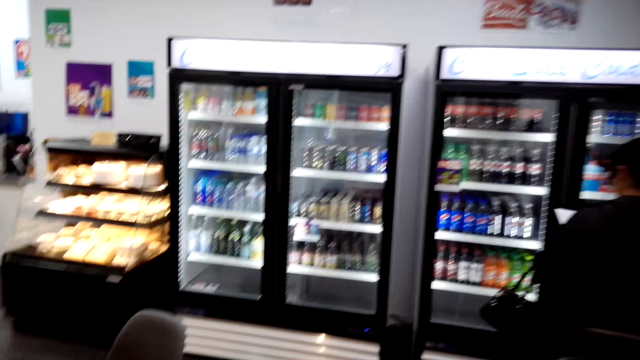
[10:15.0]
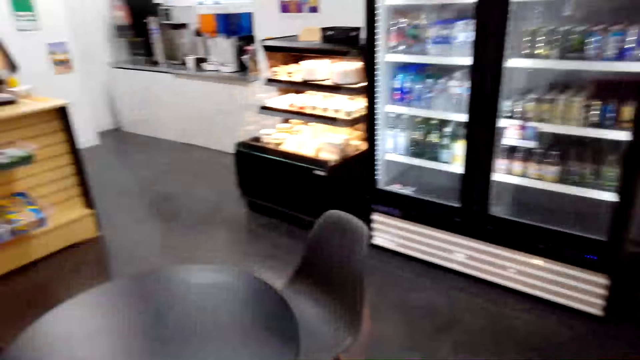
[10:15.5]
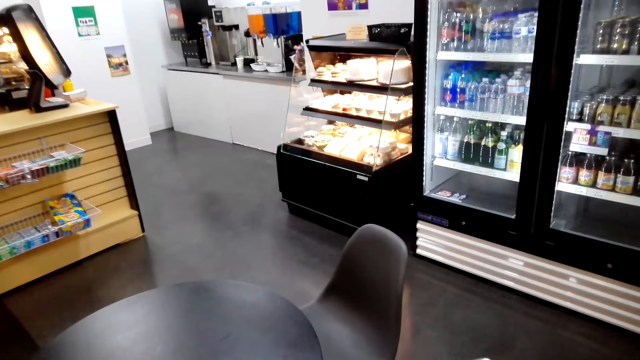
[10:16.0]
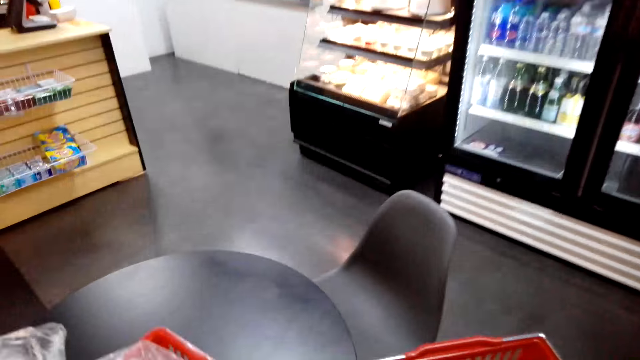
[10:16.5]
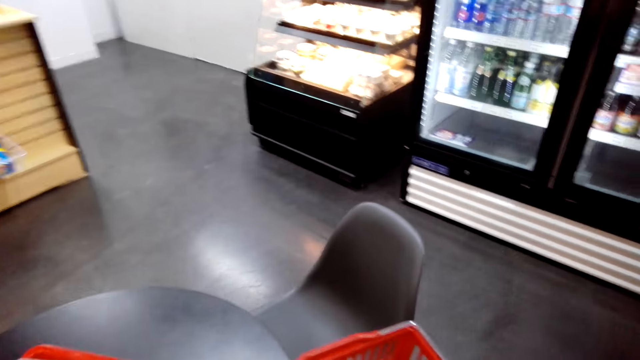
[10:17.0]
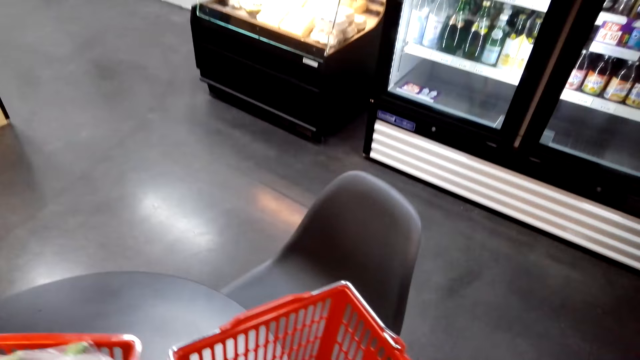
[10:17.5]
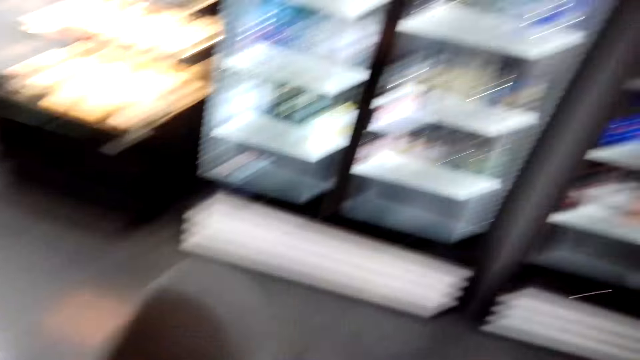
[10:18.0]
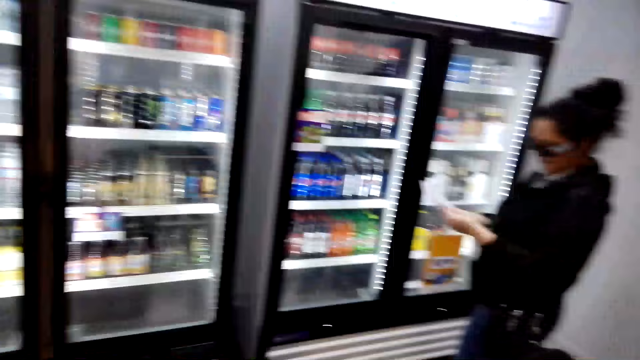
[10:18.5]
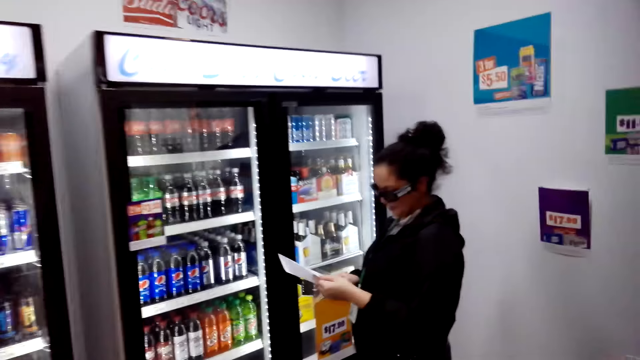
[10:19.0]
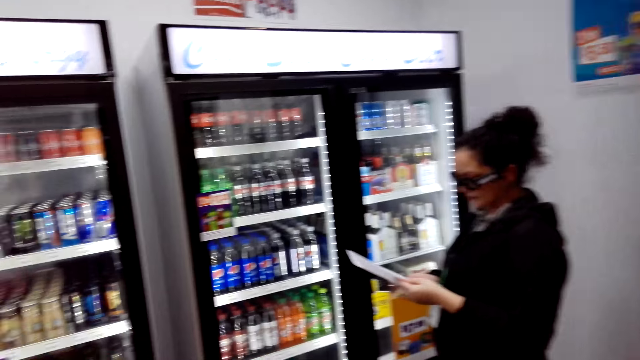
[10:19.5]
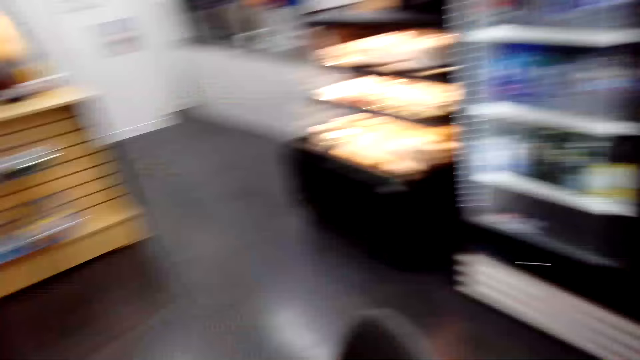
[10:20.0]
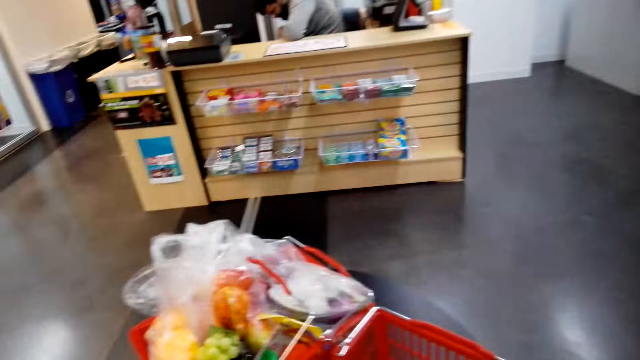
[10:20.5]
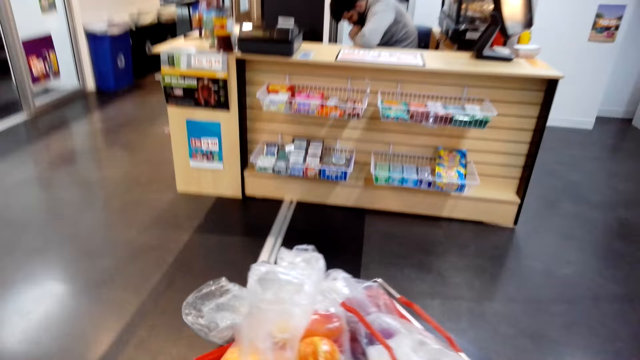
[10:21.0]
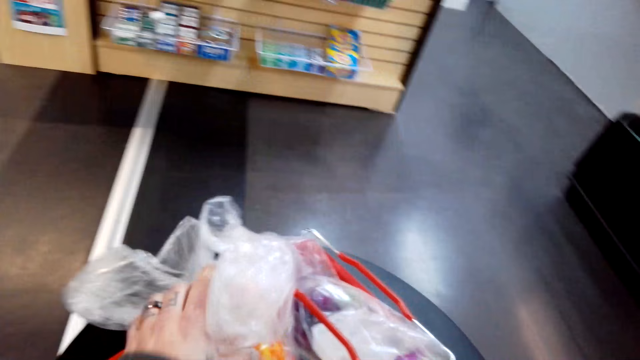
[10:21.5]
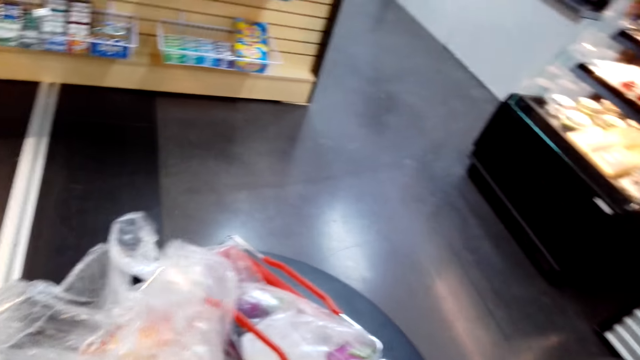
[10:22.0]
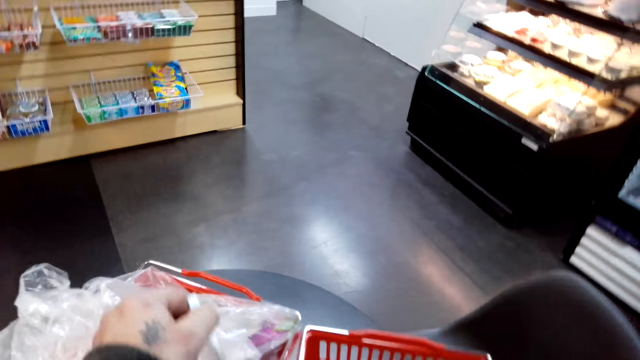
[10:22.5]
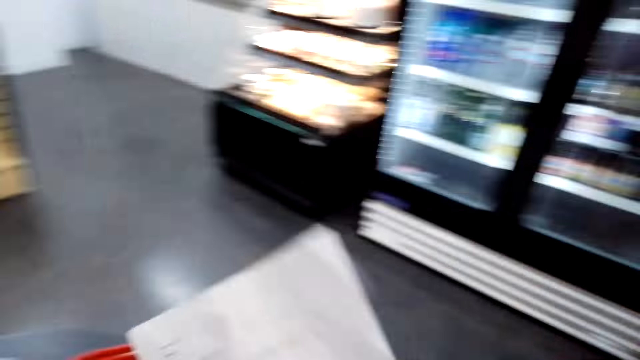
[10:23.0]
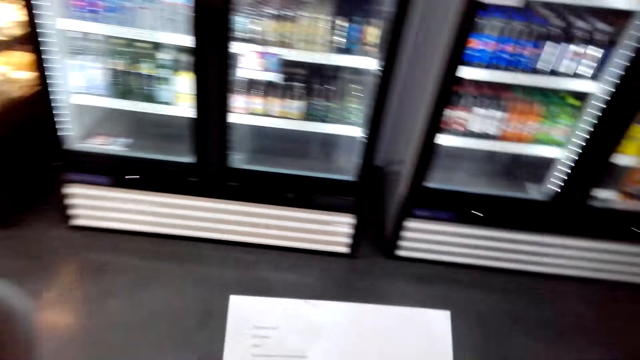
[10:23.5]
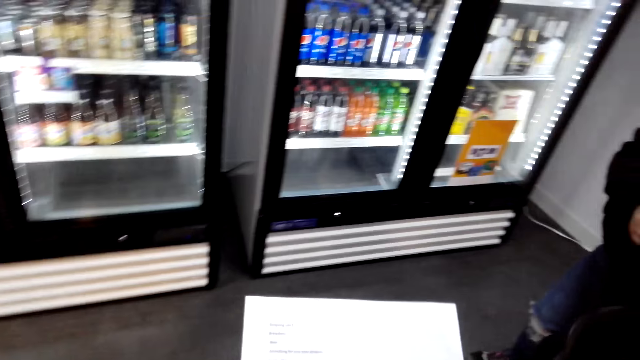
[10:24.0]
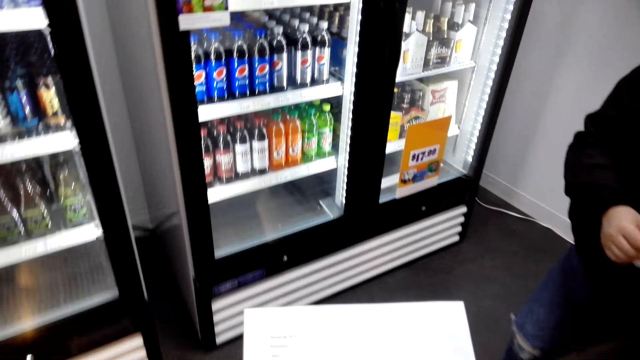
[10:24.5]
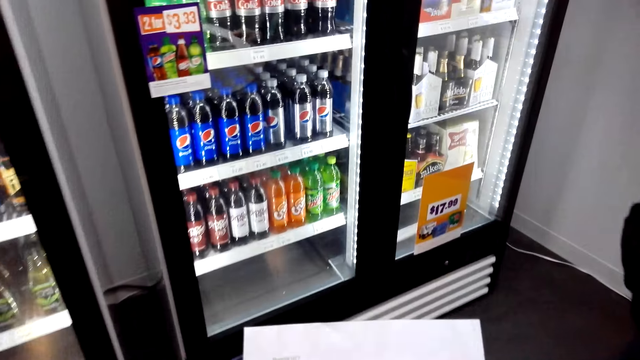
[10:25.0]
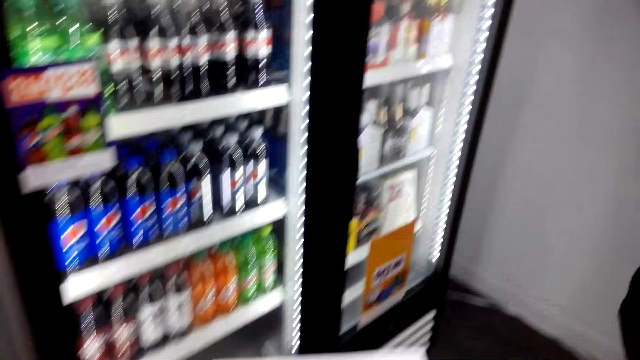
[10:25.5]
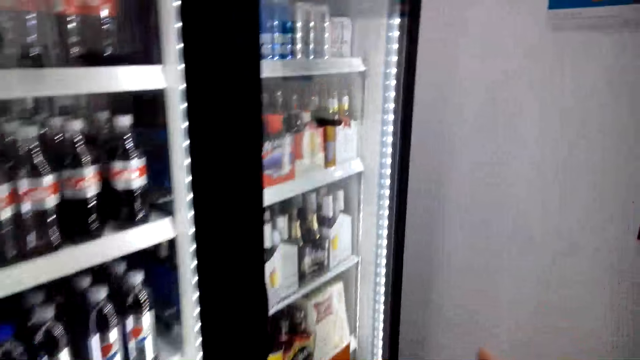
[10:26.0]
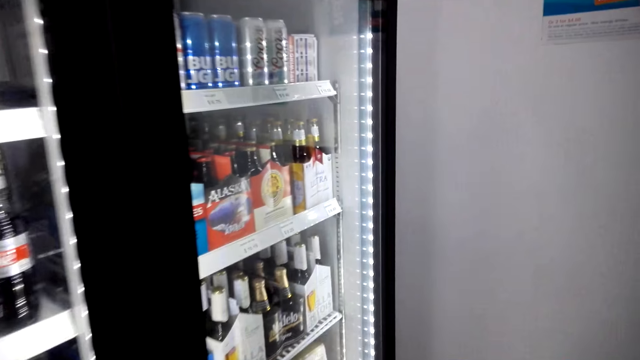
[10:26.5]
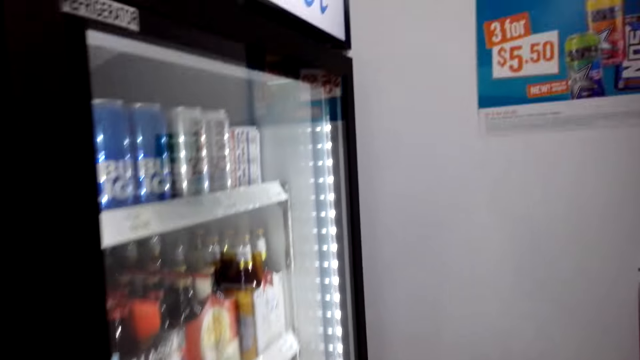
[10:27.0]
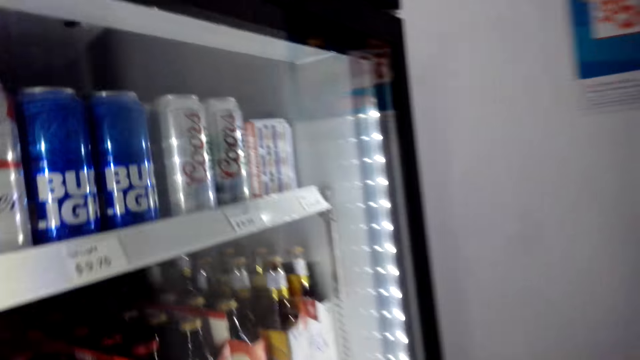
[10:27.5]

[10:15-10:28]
The camera wearer puts the shopping basket on the table. They look around. They check the shopping. They pick the shopping list. They walk around. They take the food stuff in the shelf.

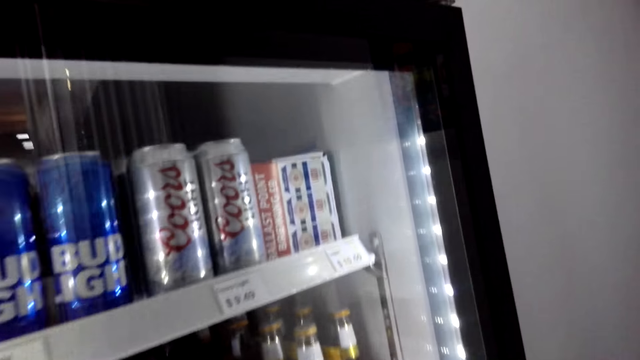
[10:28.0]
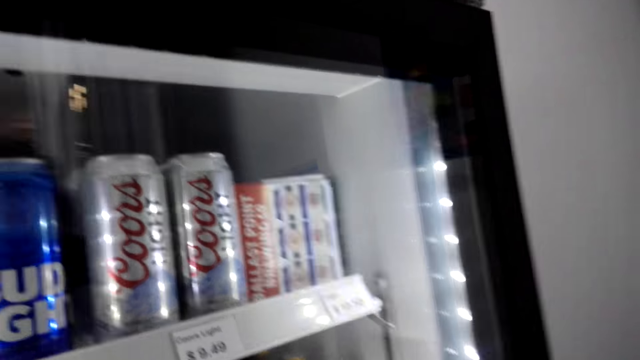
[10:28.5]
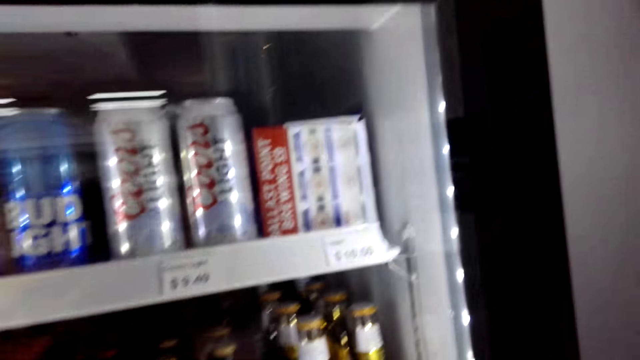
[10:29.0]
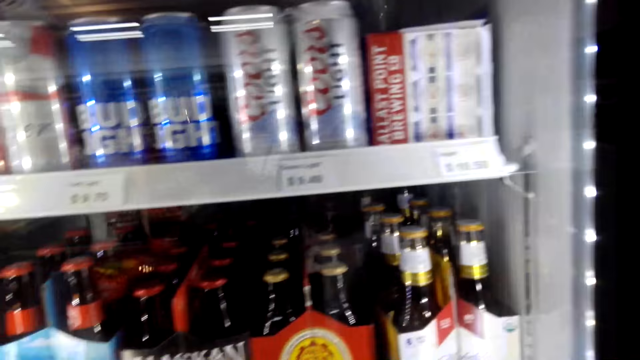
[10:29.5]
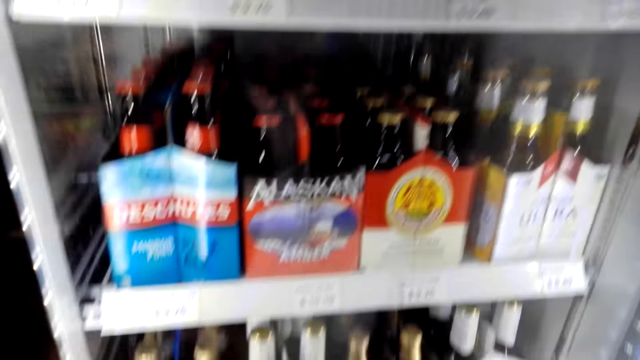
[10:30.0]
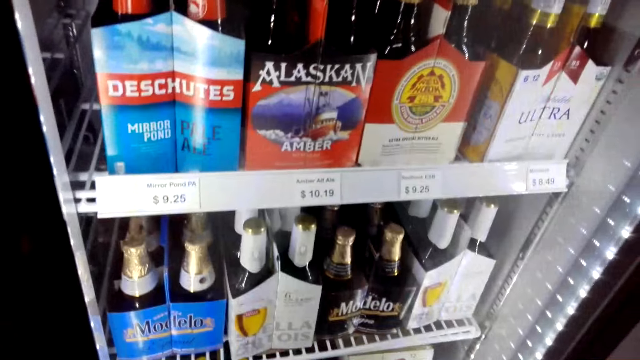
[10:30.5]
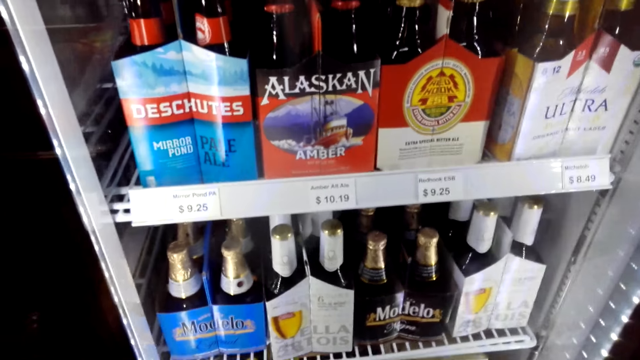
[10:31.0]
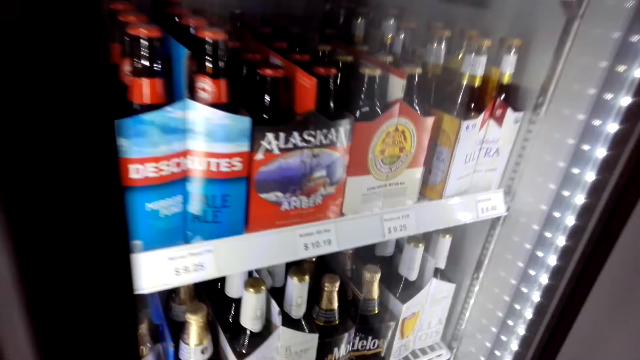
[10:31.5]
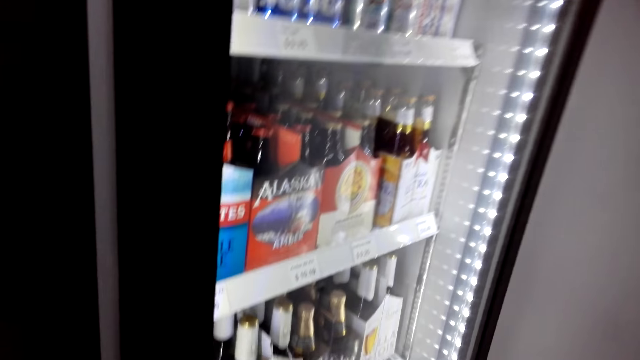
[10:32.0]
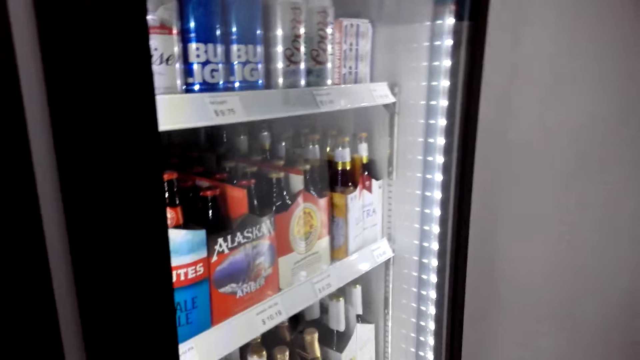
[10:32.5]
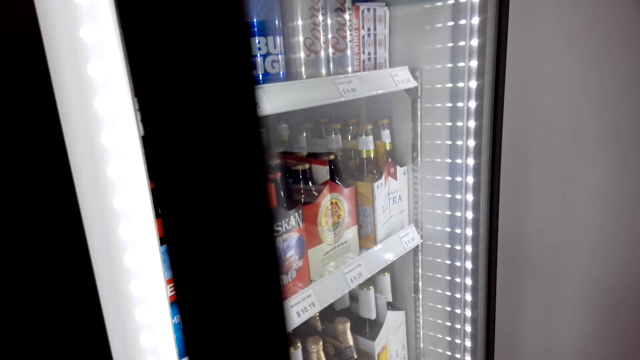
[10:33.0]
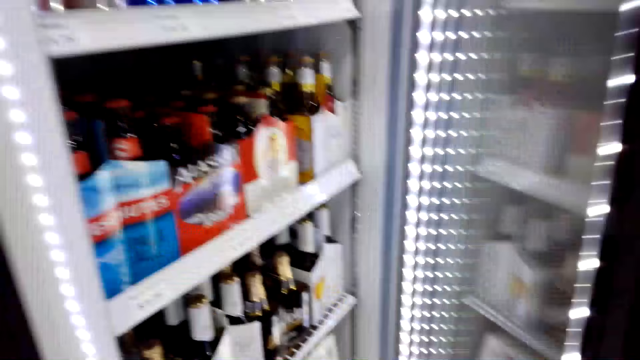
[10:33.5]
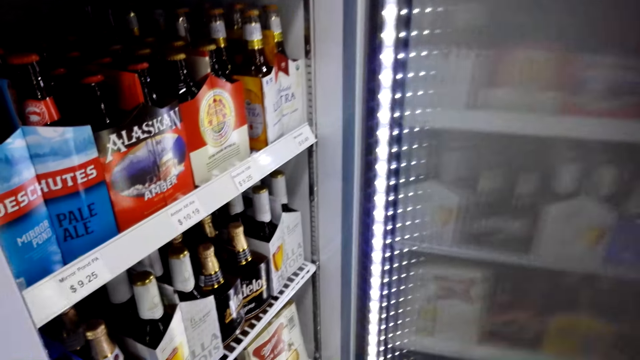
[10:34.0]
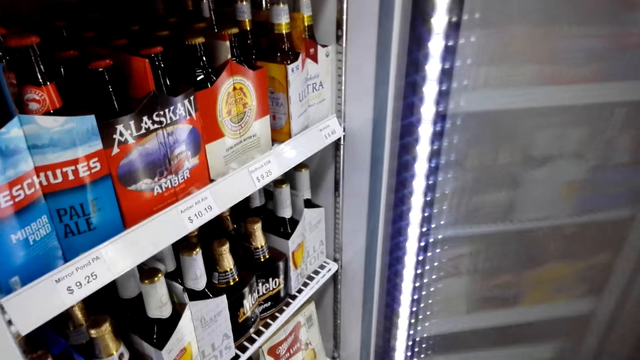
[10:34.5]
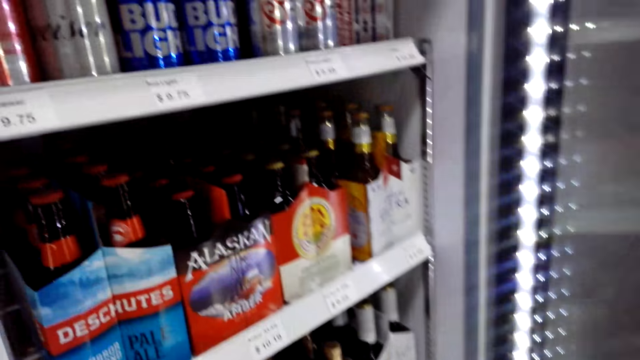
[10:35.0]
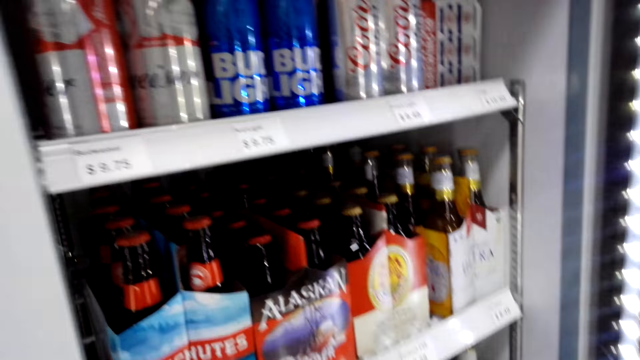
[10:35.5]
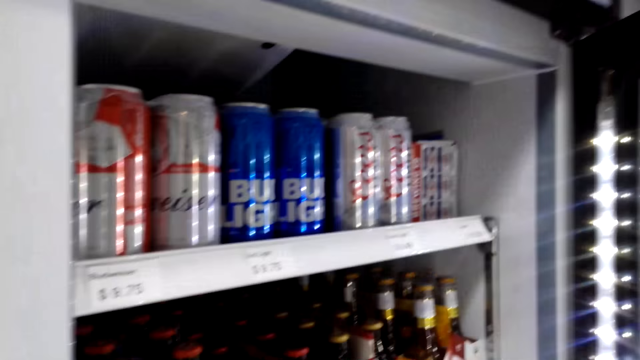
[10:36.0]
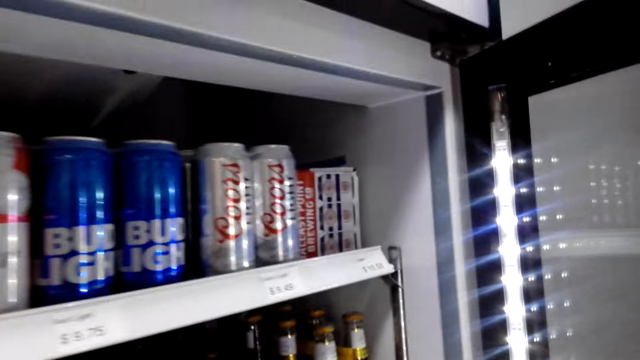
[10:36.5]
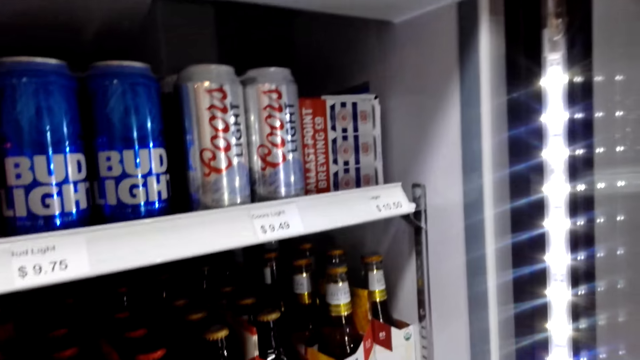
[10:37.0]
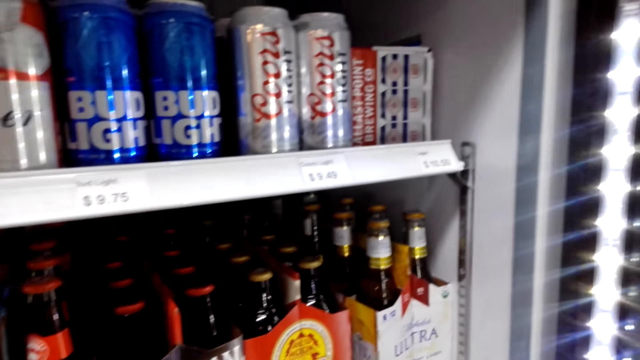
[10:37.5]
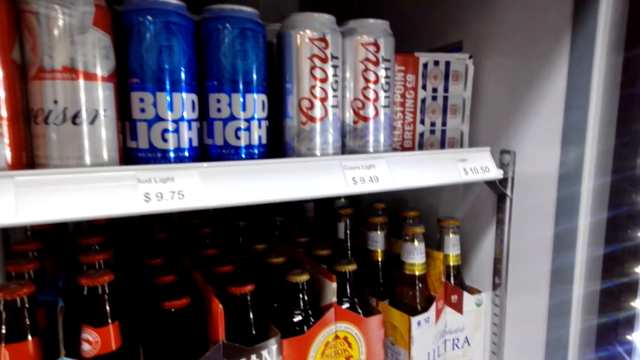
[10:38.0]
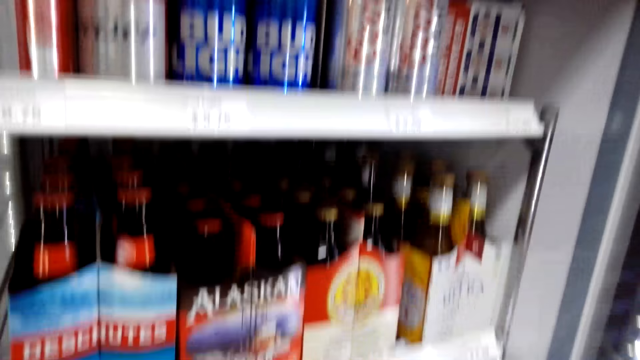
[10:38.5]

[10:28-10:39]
The camera wearer opens the fridge. They open the fridge display. They look around.
